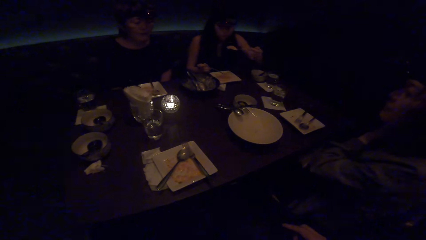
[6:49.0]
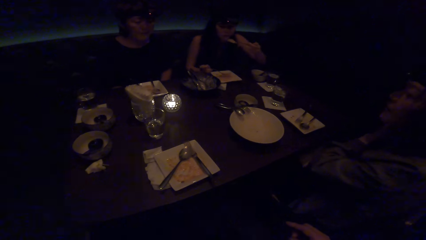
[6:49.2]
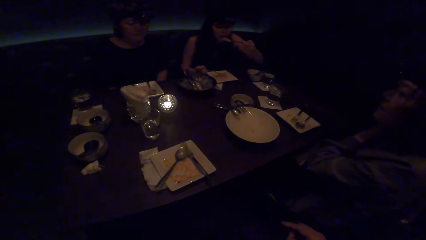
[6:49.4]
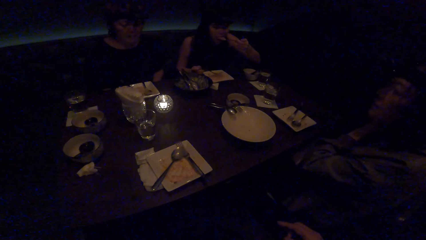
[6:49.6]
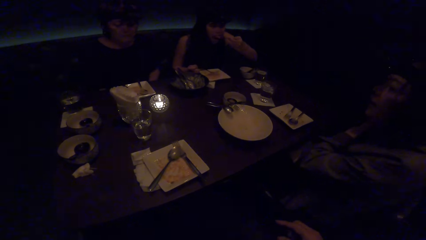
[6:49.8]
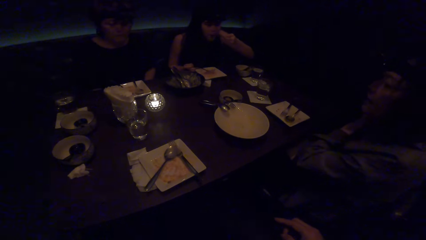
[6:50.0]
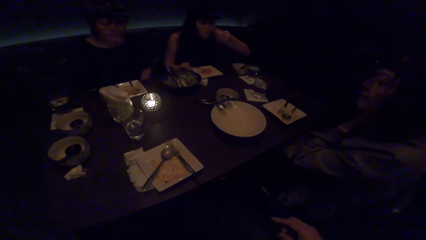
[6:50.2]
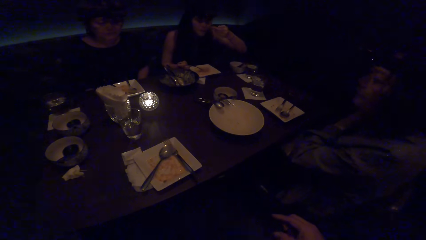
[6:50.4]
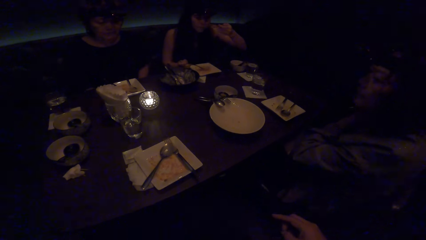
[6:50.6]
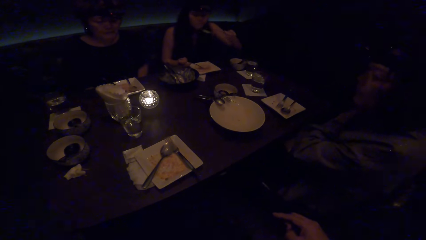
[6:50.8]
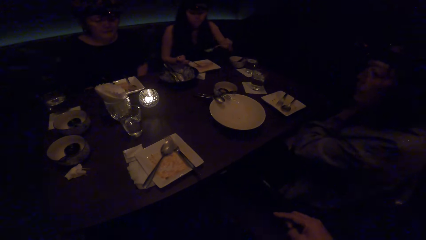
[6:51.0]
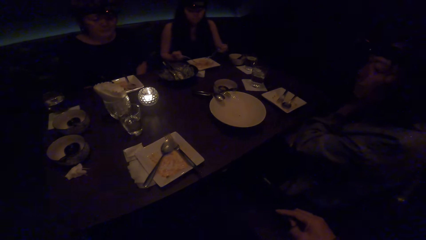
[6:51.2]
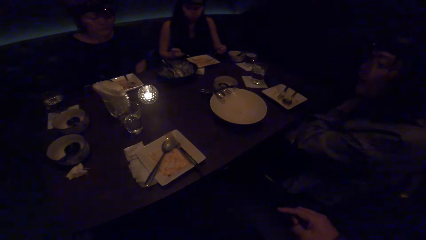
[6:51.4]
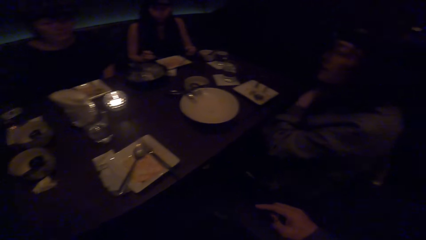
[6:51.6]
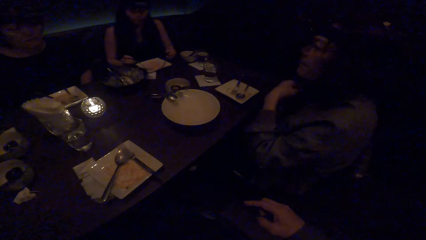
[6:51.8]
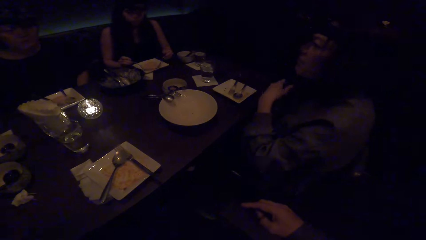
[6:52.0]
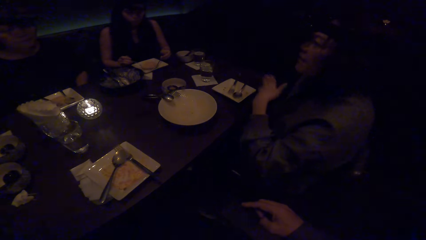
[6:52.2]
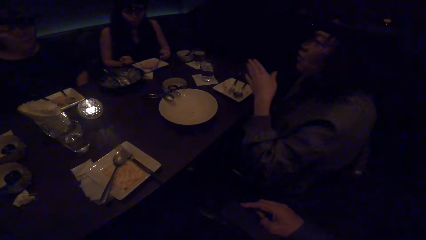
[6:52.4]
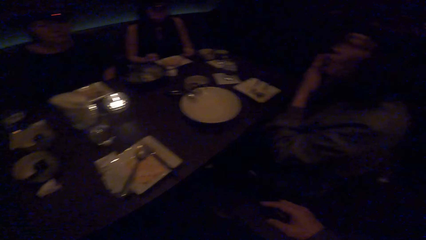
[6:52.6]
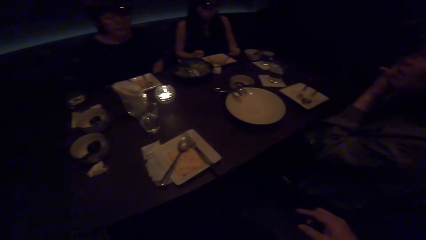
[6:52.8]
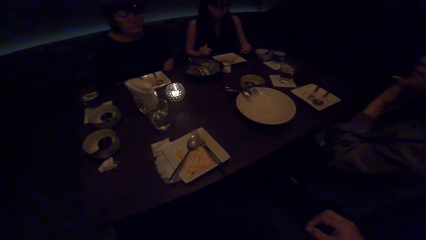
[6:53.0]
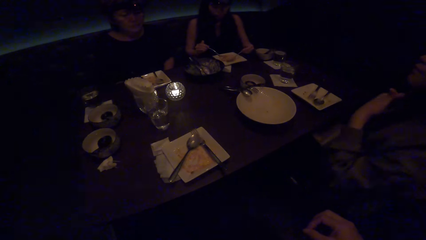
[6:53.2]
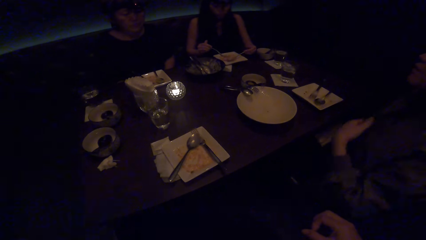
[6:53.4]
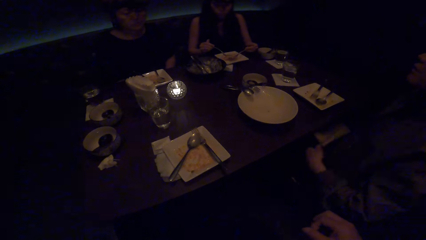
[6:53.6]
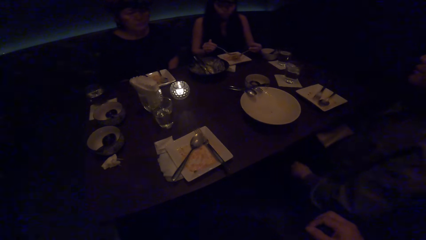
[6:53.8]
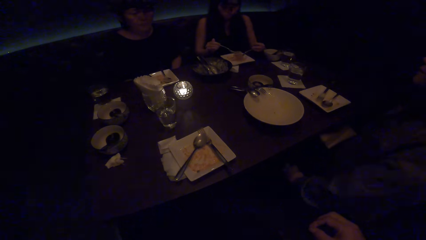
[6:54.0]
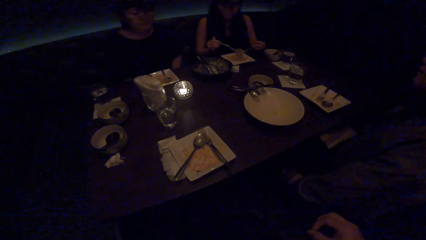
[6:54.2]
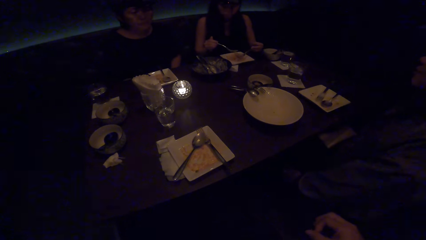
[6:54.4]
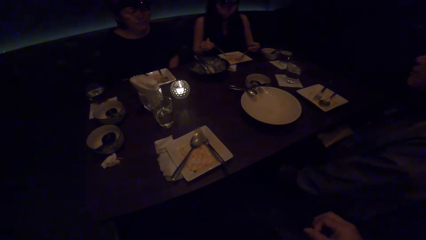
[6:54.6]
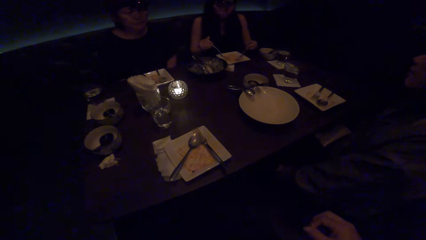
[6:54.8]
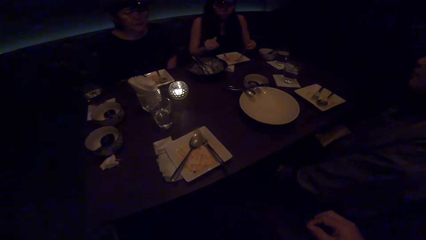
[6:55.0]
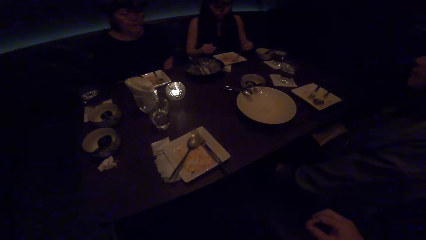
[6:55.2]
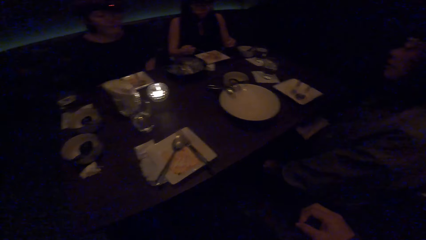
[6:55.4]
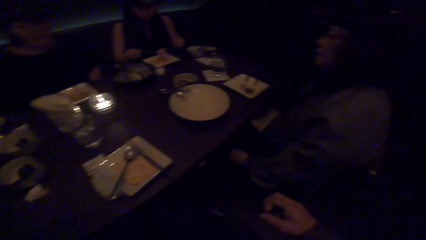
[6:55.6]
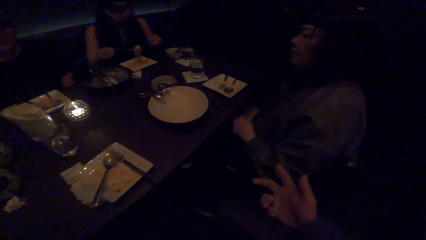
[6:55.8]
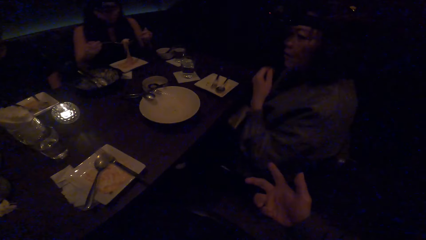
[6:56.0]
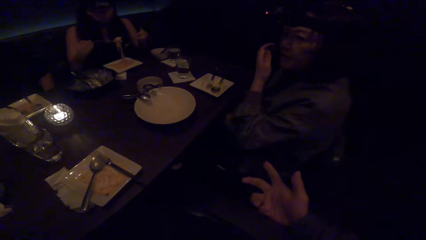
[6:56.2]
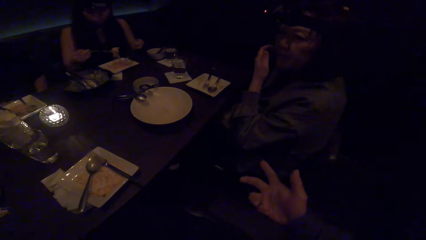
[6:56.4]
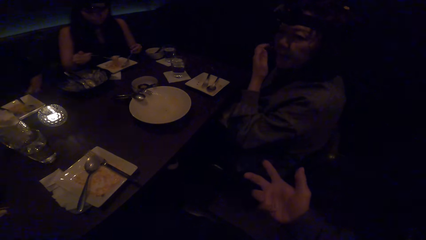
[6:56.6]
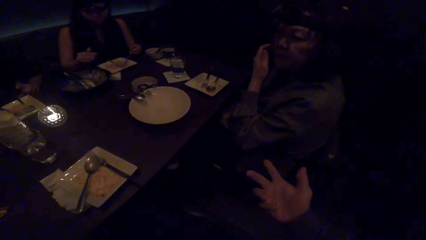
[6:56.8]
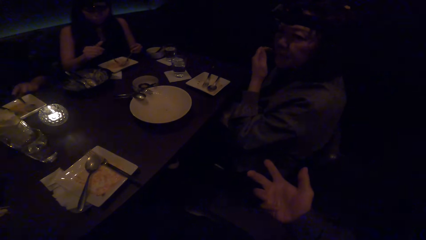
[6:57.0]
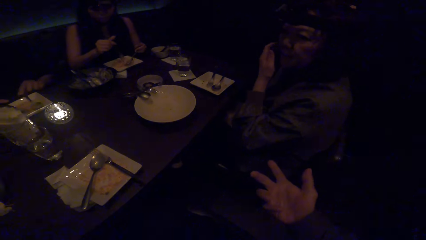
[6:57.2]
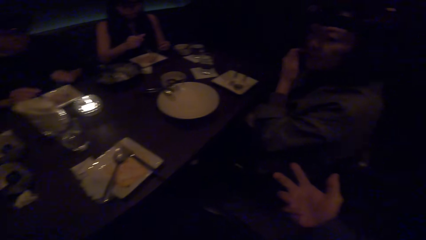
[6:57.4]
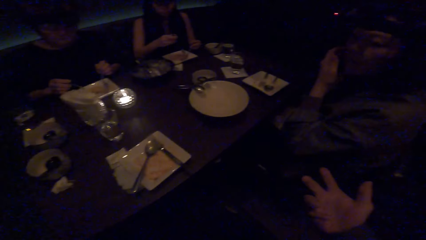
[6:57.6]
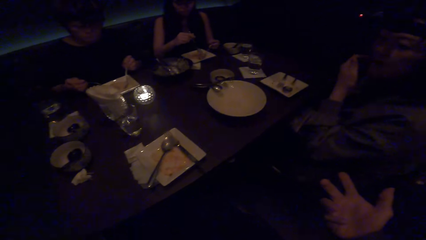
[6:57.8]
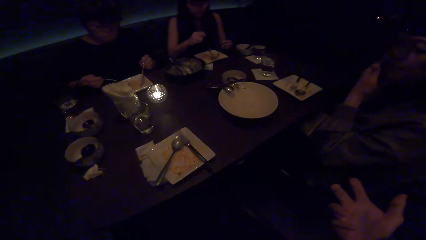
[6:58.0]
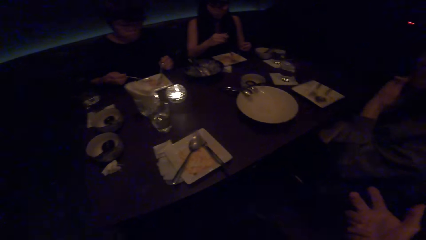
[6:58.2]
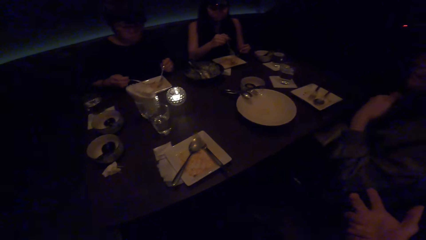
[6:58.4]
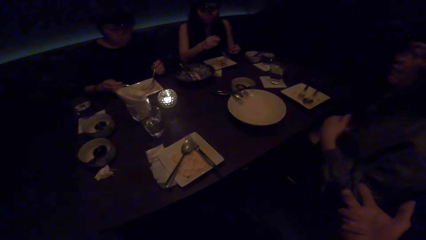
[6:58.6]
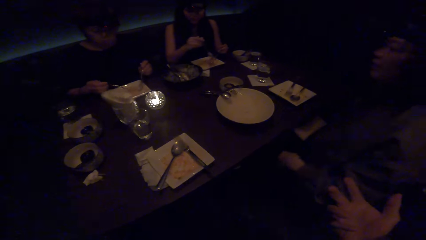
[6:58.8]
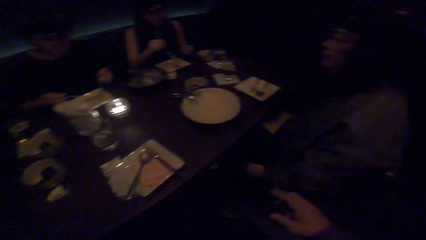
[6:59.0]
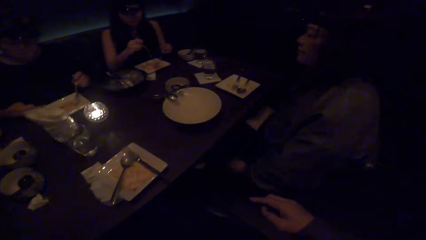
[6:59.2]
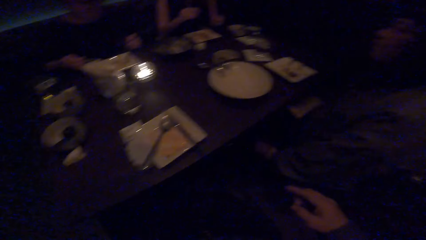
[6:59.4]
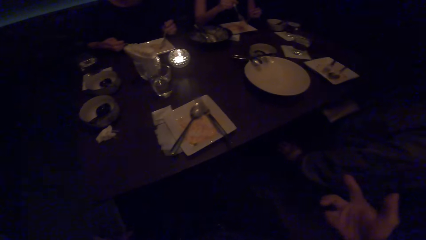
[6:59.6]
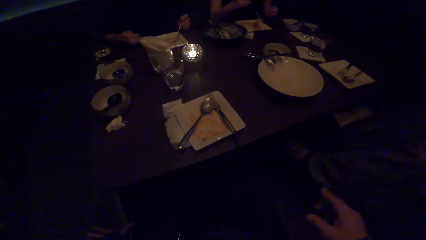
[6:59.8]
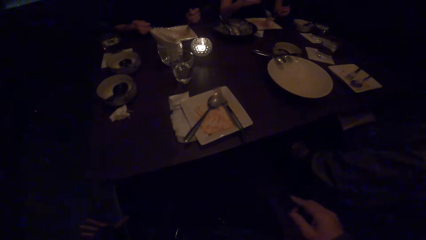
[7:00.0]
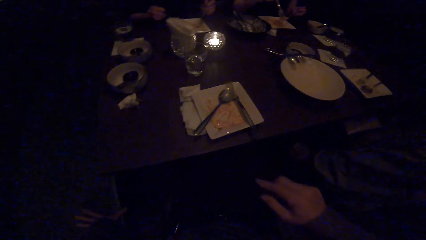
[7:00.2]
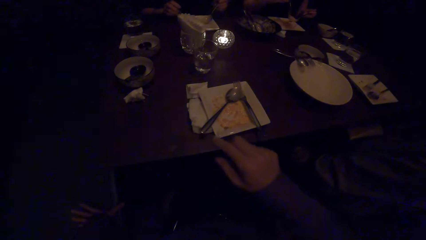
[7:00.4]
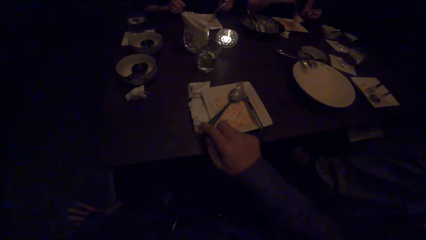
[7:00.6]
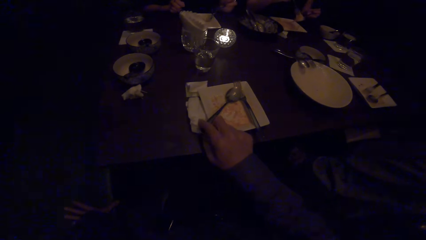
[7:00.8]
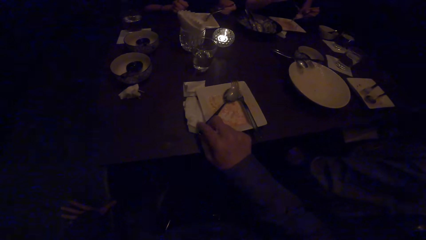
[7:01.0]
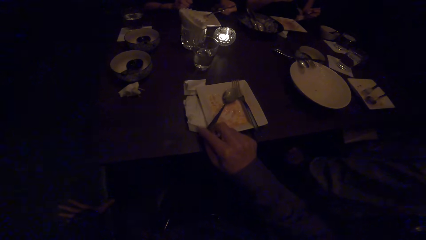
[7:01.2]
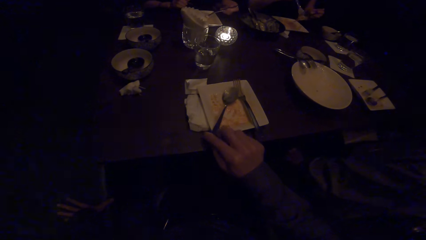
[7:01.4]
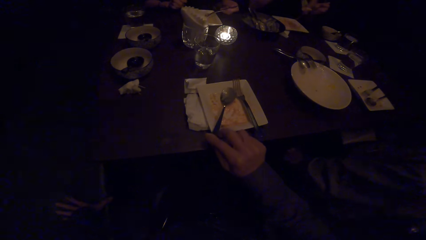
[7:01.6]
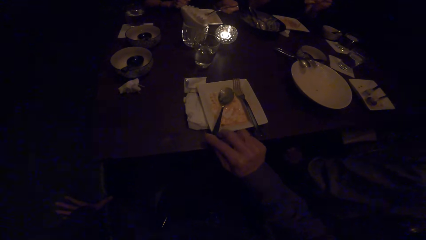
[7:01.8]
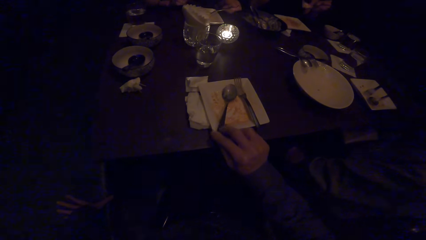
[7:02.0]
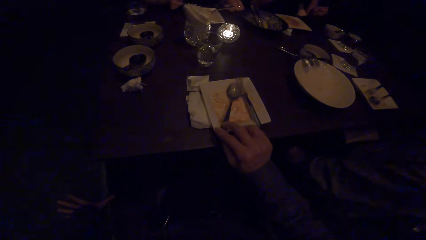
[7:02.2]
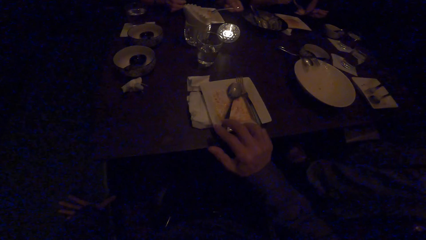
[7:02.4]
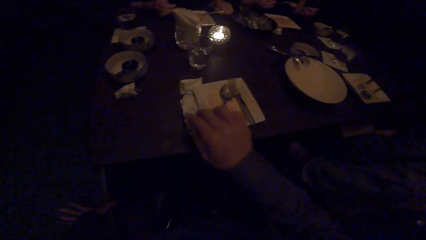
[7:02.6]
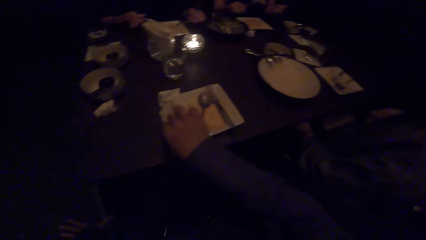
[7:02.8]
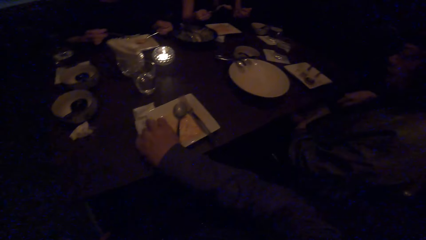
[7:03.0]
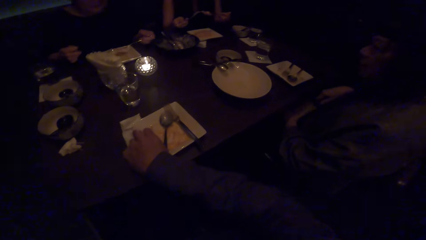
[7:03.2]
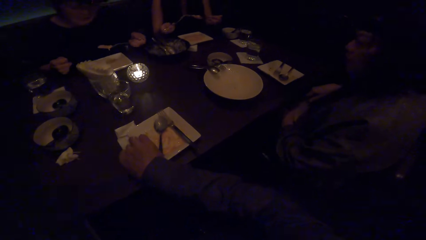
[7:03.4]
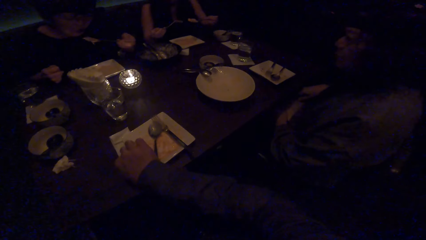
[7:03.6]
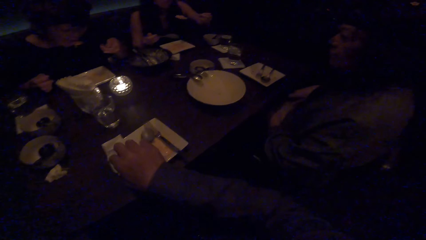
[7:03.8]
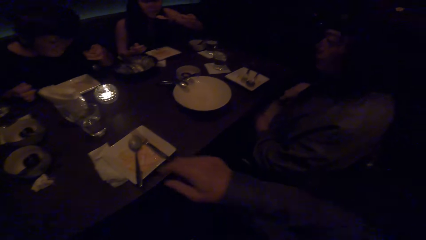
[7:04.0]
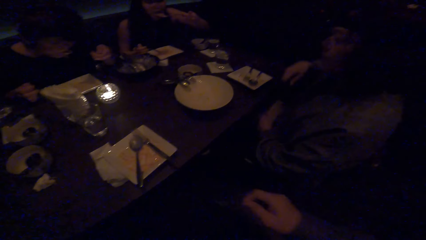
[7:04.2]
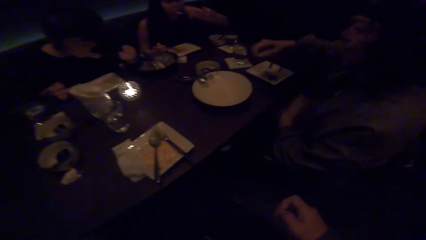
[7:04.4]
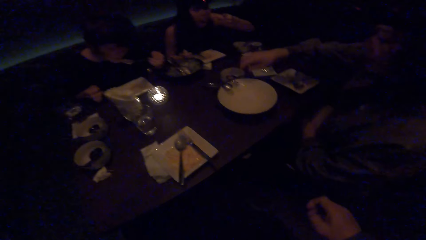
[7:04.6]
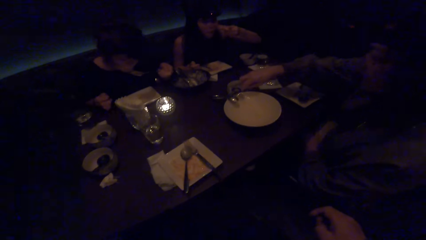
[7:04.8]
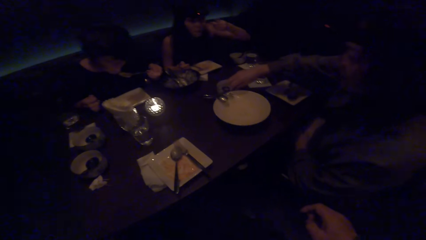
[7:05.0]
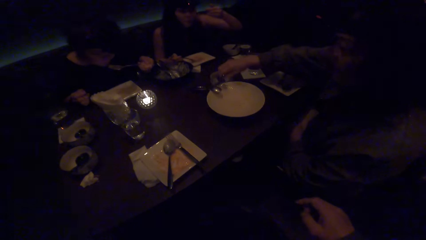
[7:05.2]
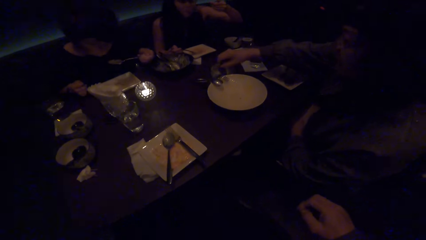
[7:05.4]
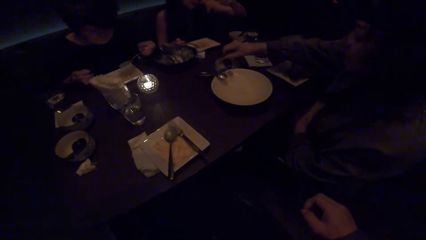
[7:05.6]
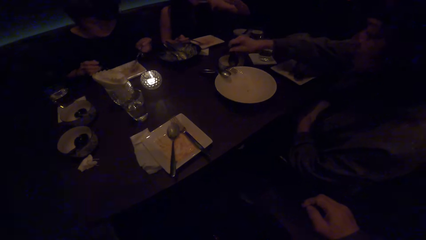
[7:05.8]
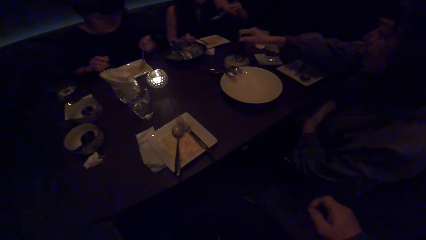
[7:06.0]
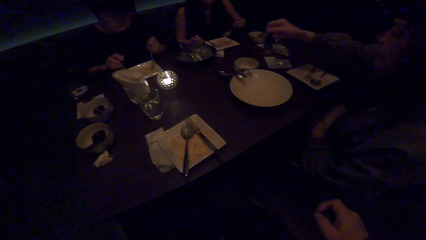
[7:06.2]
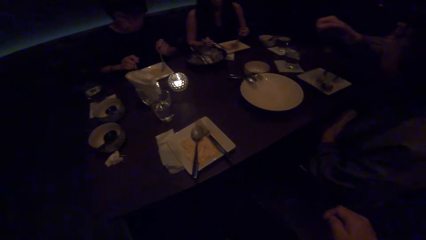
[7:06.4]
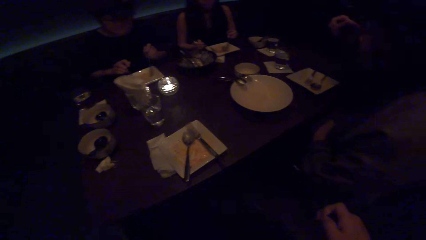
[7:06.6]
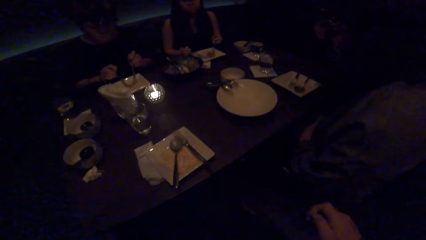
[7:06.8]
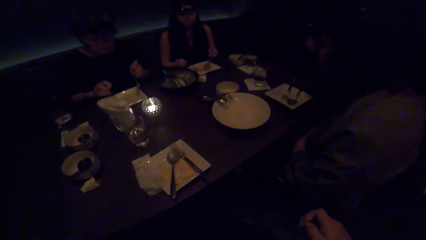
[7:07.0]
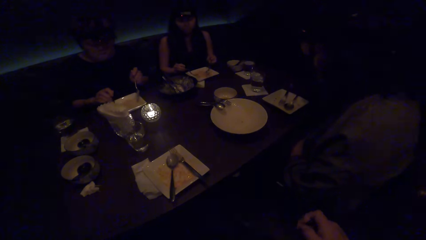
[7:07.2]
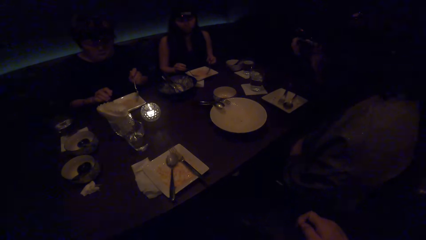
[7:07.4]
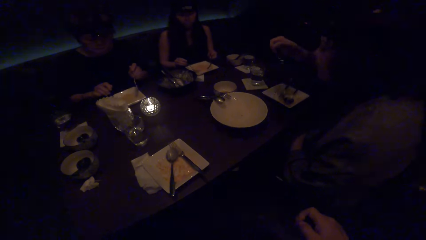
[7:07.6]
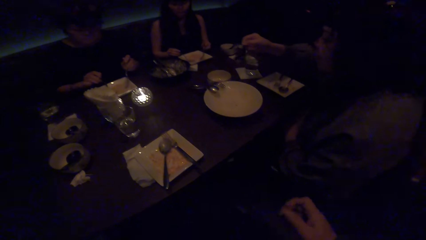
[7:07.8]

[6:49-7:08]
The camera wearer looks at a woman. He looks at the colleagues, converses with another woman, looks at the first woman, and turns the right hand. A third woman picks up her cutleries. The camera wearer moves his spoon with his right hand in the plate. He touches a serviette on the table and picks up a napkin with his right hand. The third woman eats the food with the spoon. A fourth woman scoops food with a spoon. The camera wearer looks at the colleagues.
